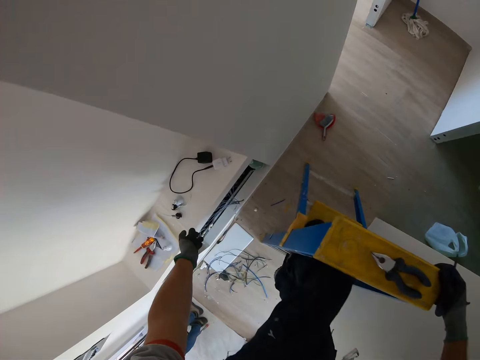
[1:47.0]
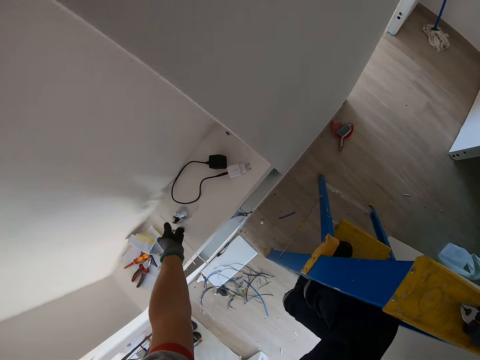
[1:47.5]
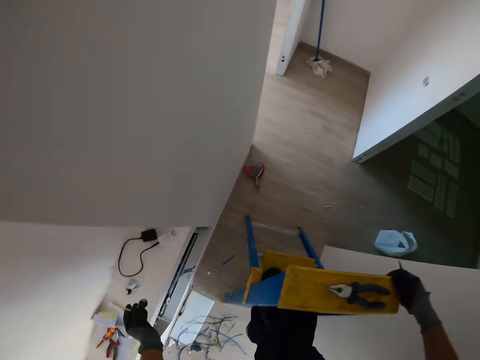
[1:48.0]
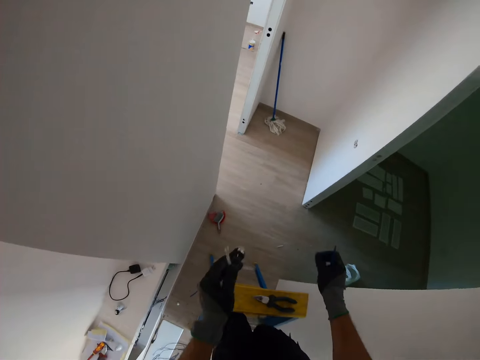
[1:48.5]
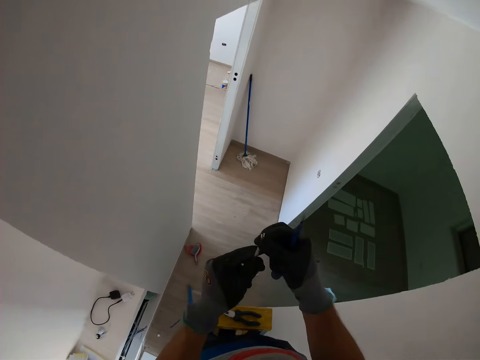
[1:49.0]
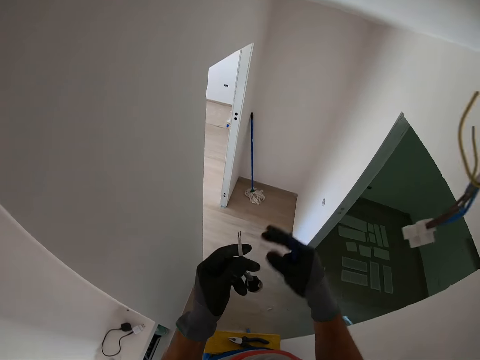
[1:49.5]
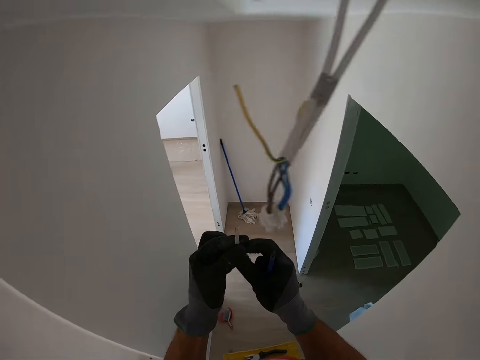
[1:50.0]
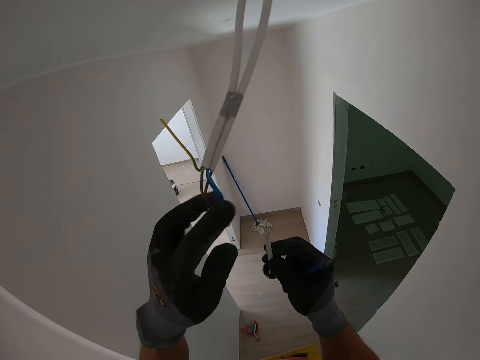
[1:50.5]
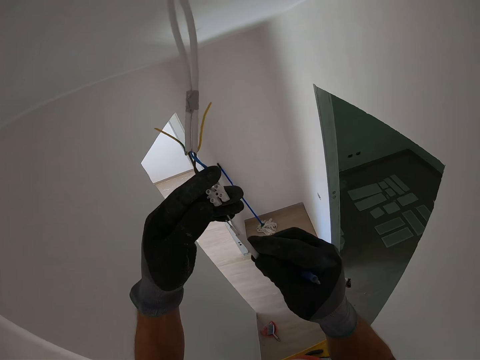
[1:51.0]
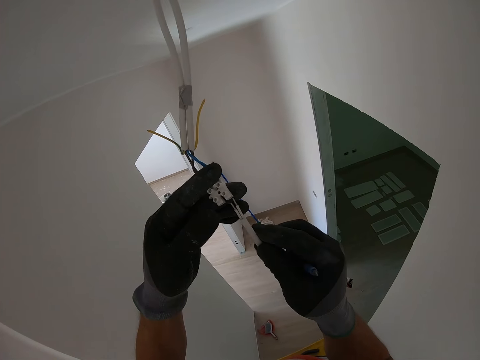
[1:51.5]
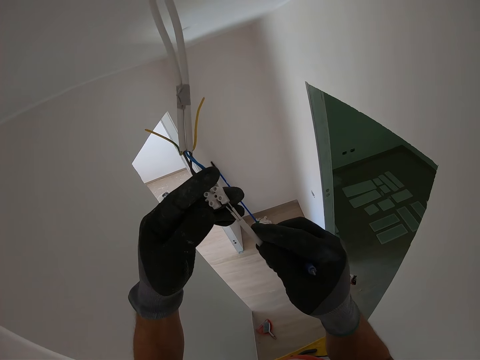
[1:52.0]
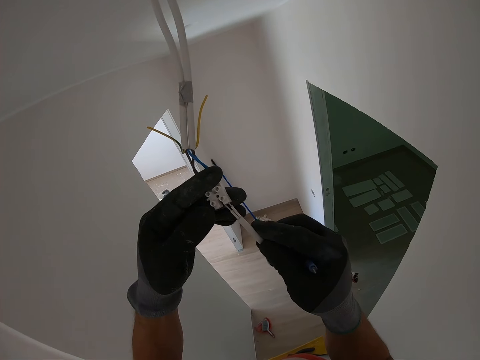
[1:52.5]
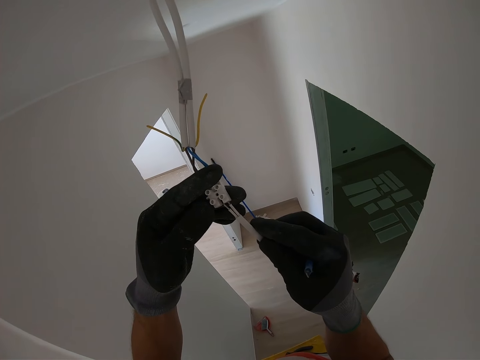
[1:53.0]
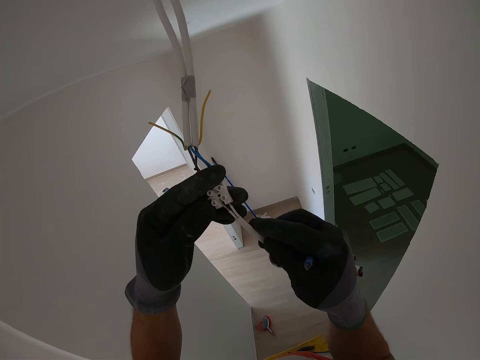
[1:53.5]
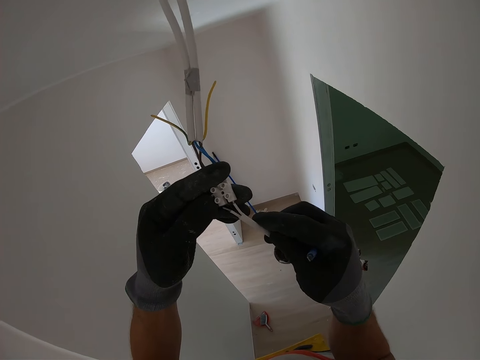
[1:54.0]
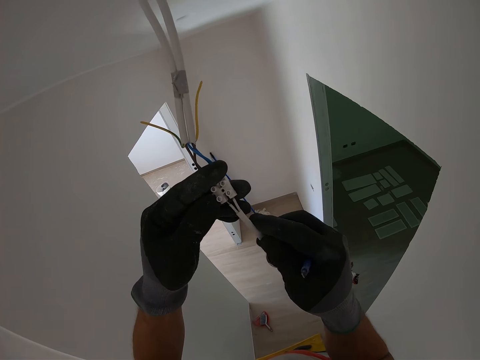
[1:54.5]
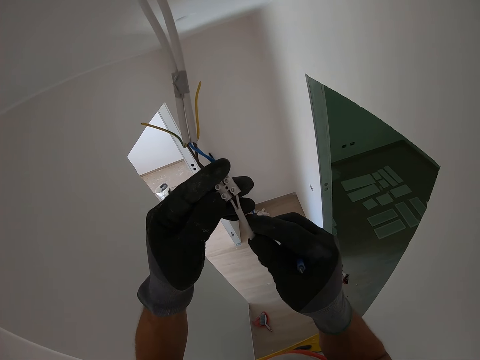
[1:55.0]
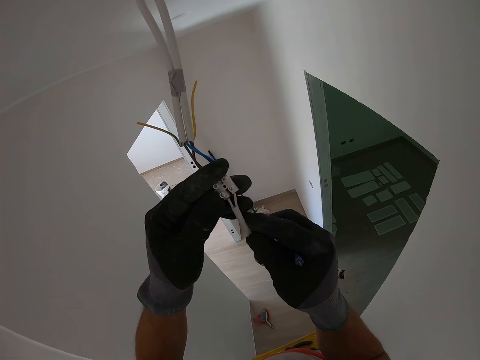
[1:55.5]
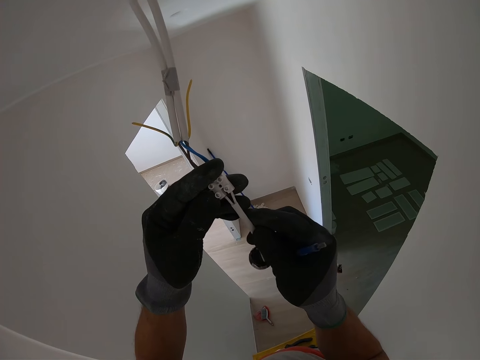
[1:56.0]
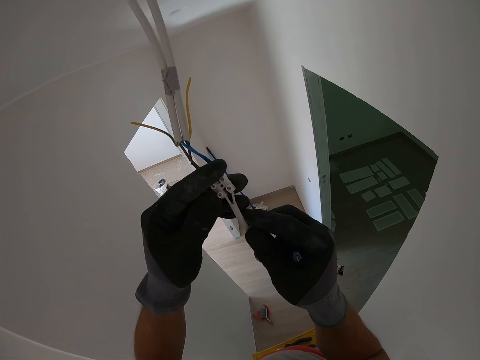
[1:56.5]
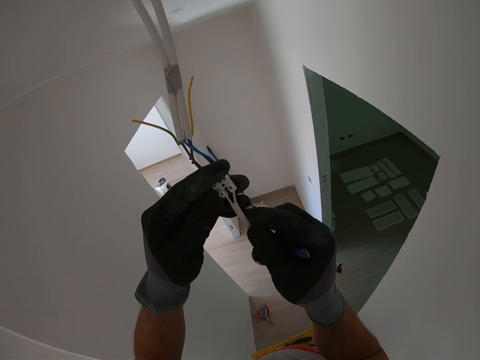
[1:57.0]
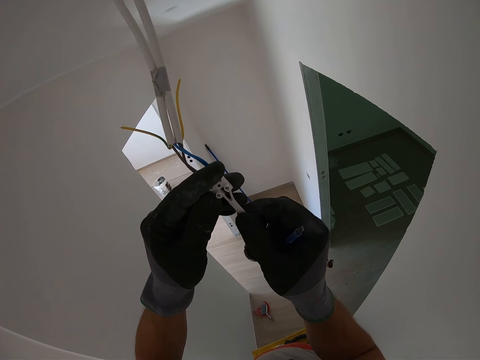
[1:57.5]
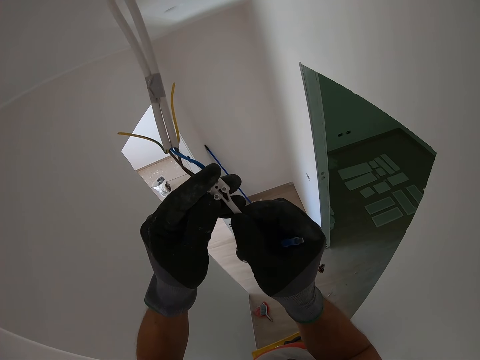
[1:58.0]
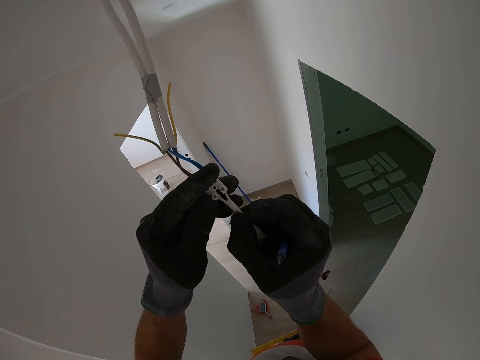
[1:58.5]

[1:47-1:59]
The camera wearer takes a white cable. They fix the cables to something.

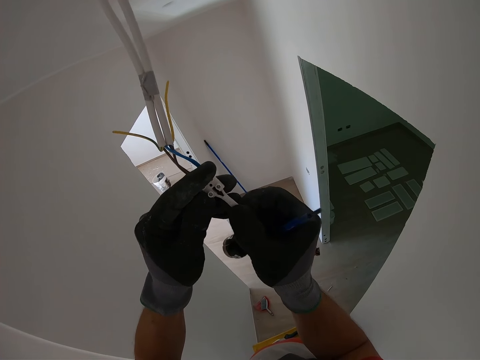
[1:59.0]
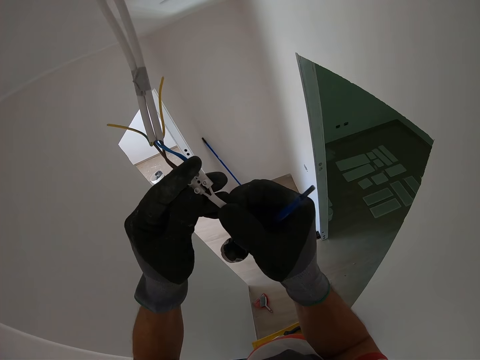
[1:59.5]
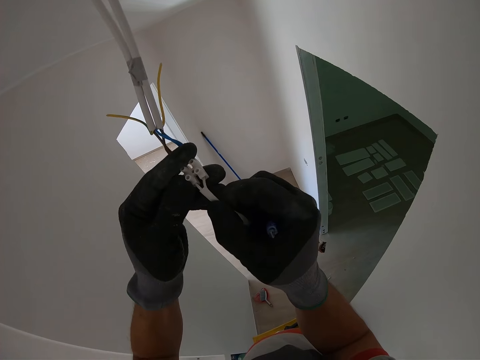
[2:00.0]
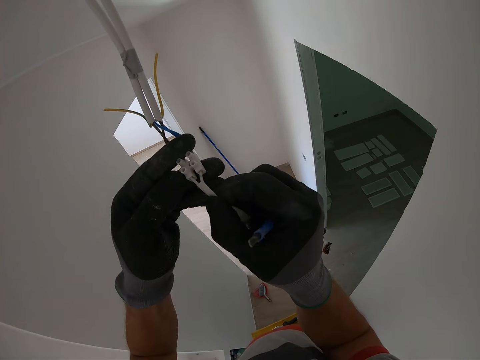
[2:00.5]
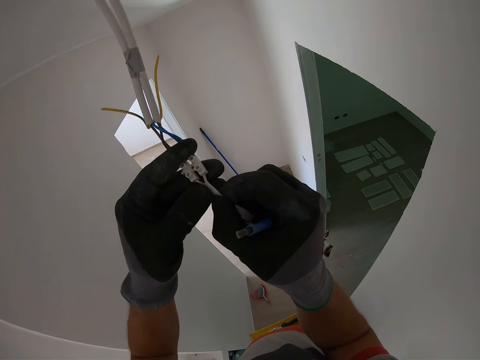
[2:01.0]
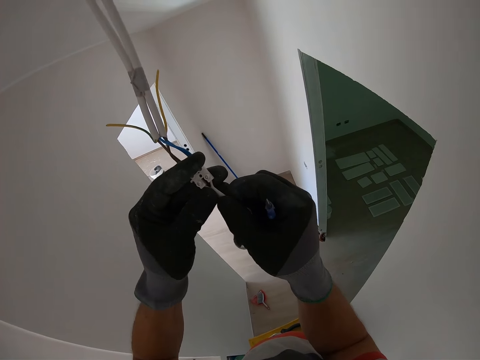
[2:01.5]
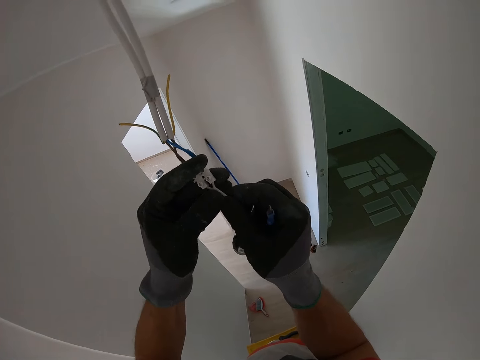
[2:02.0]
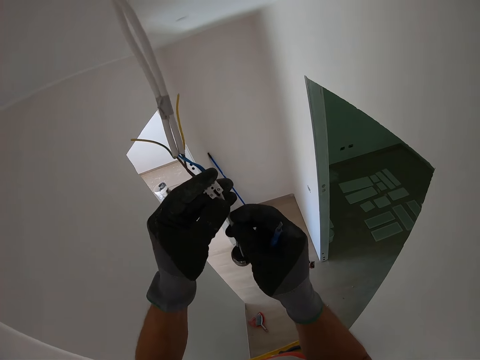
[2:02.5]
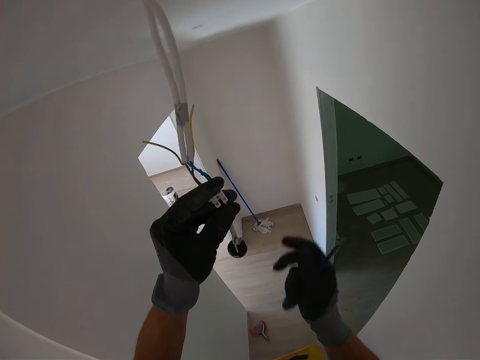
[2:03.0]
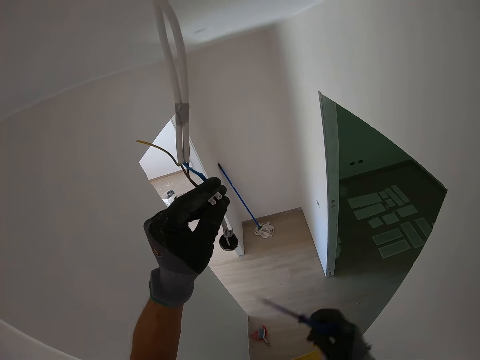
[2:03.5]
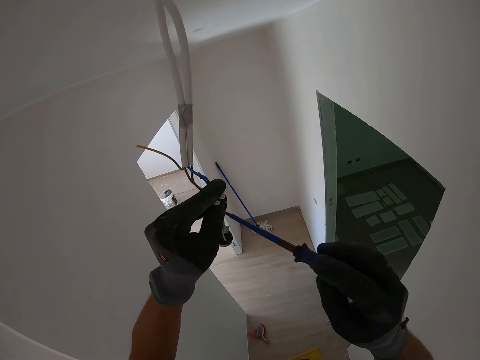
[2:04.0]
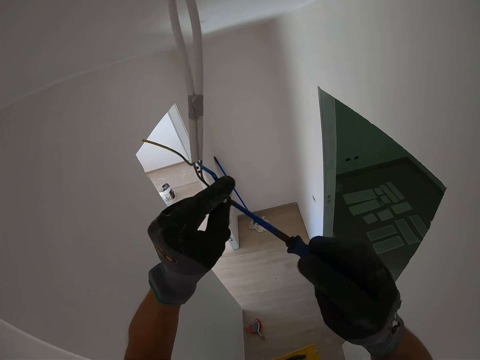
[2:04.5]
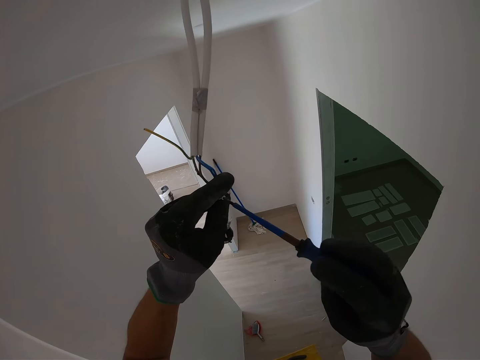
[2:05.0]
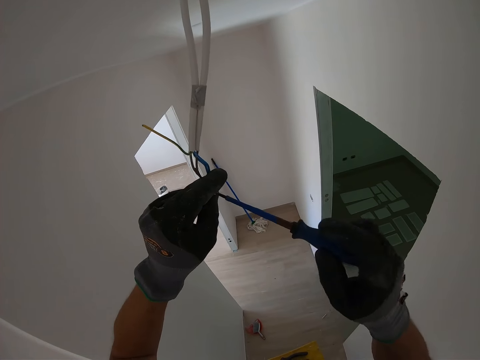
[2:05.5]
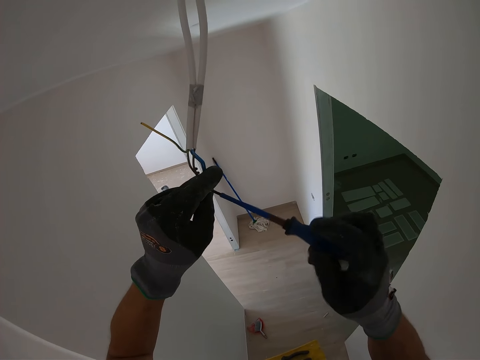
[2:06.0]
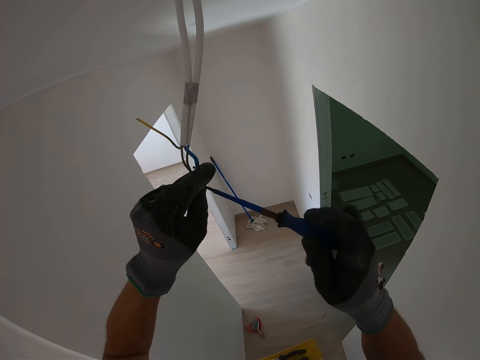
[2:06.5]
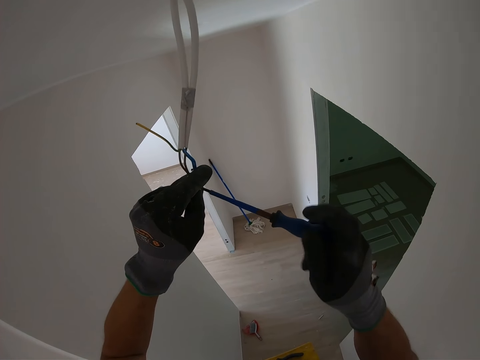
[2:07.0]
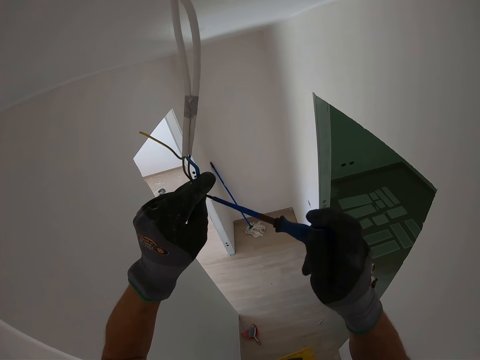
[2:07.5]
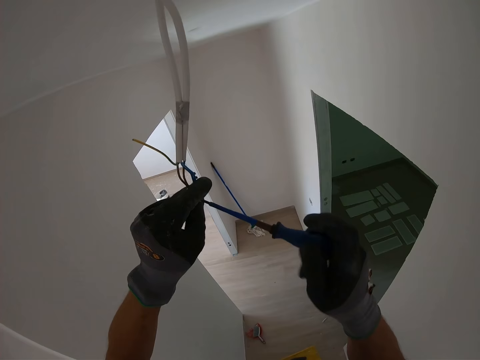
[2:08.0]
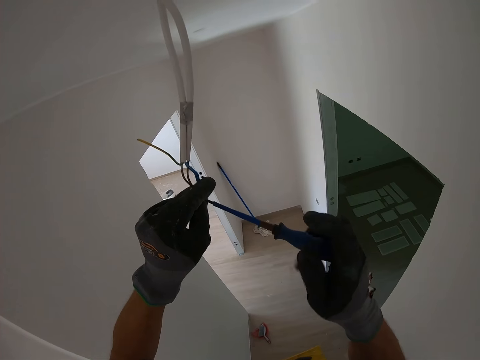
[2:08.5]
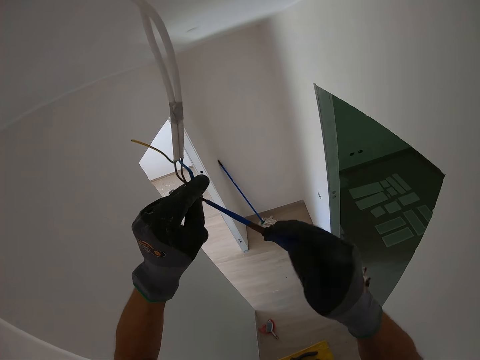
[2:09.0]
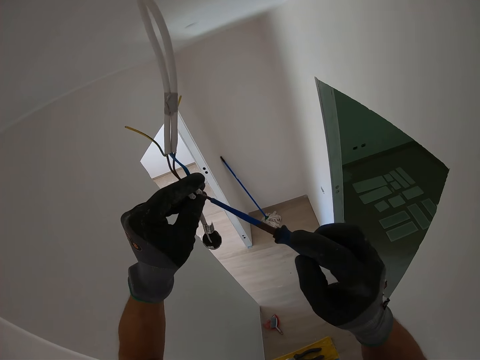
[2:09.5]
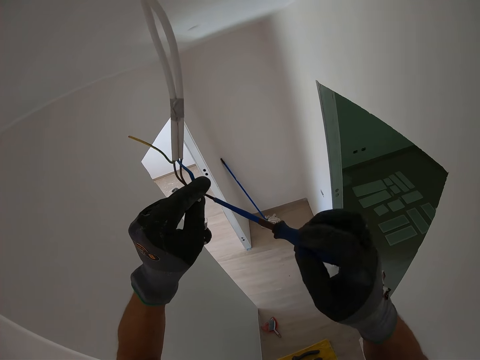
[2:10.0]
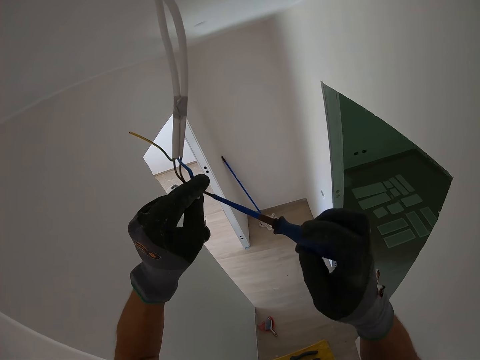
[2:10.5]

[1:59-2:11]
The camera wearer tightens the white cables with the screwdriver.

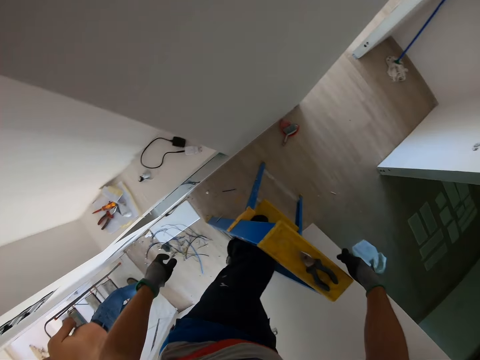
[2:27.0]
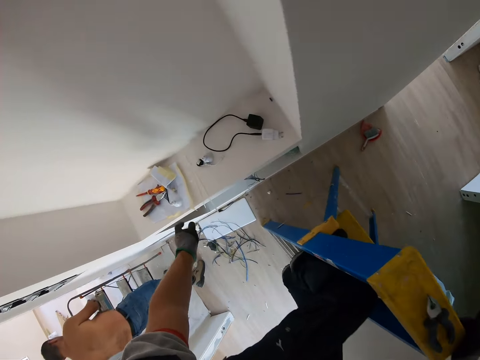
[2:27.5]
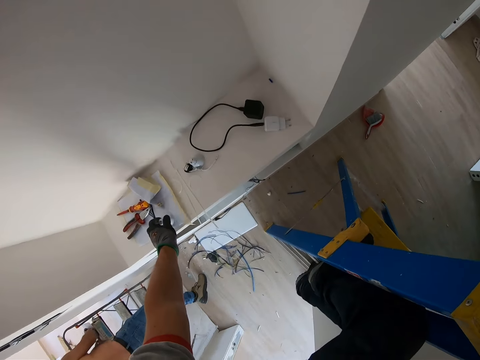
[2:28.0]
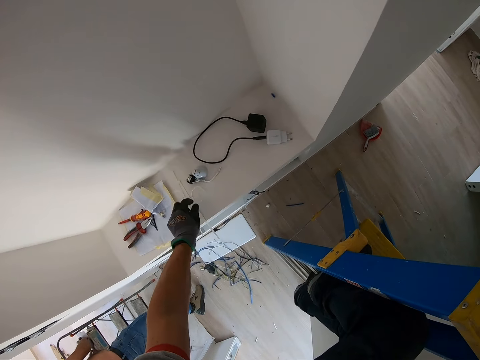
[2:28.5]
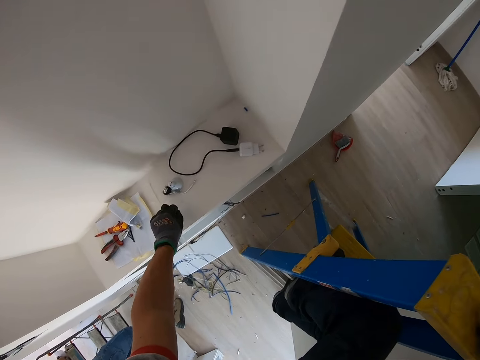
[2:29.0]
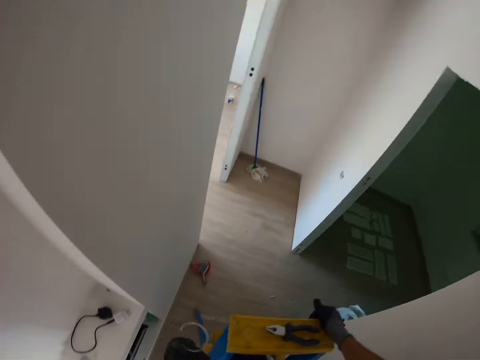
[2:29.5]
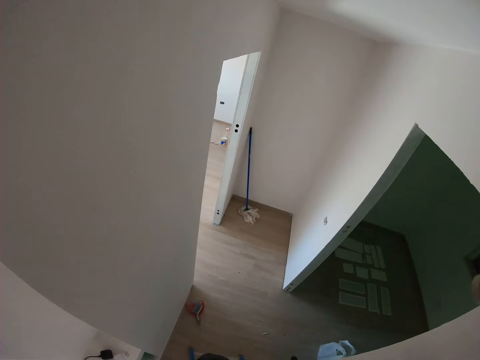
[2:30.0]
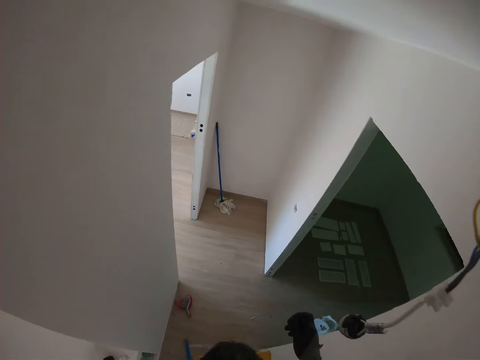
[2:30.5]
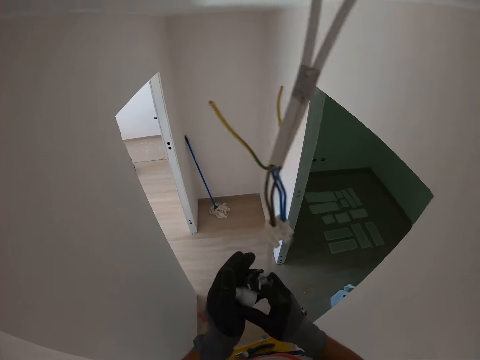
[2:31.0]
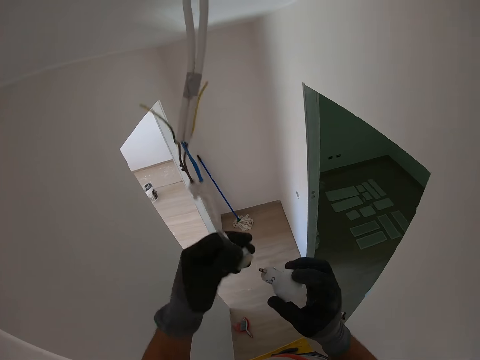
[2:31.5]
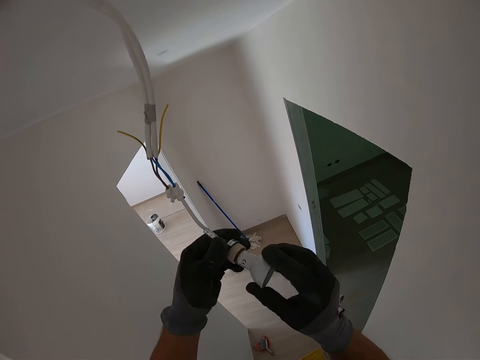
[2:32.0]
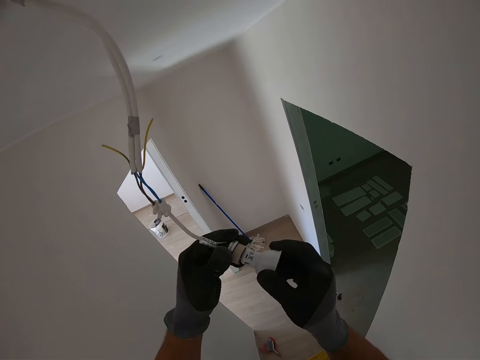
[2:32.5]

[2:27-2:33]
The camera wearer picks up a bulb holder. They fix the bulb holder.
